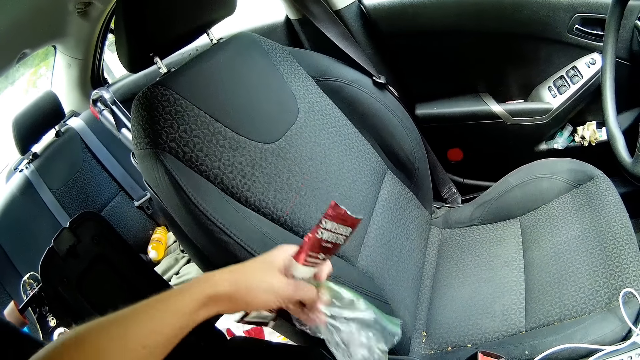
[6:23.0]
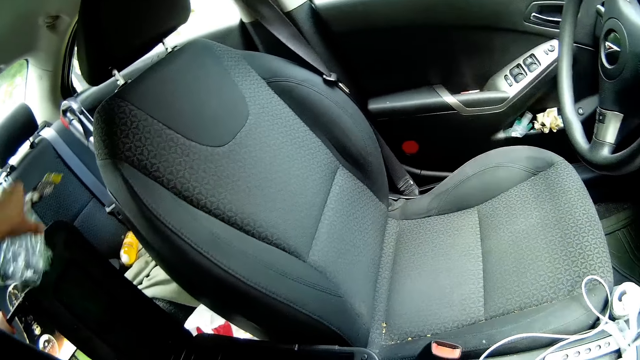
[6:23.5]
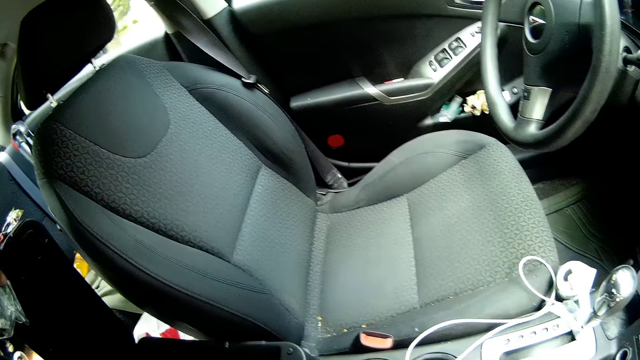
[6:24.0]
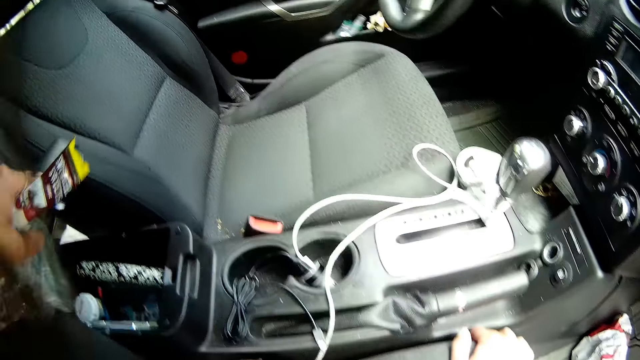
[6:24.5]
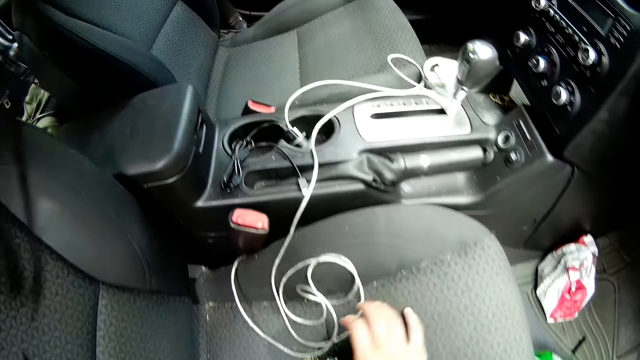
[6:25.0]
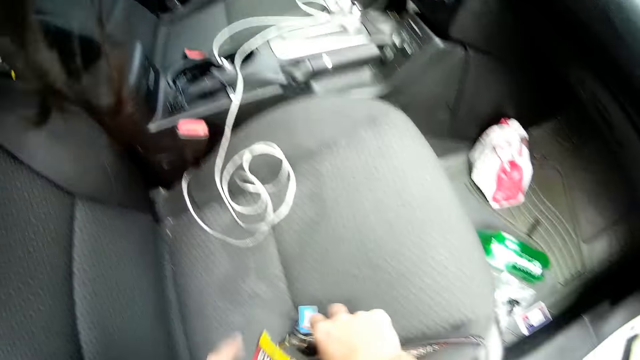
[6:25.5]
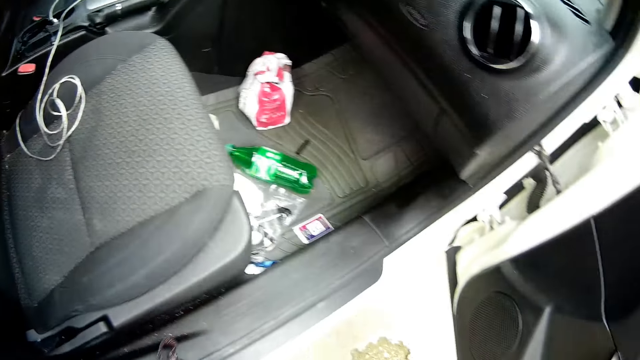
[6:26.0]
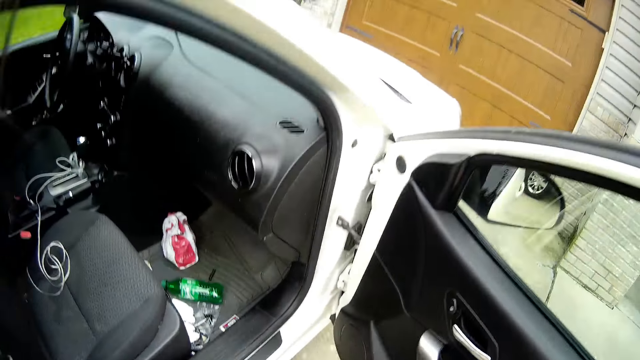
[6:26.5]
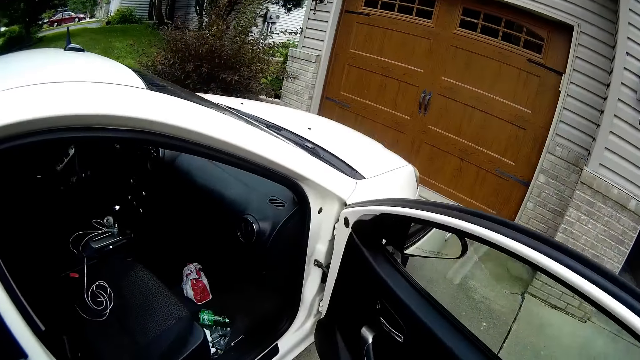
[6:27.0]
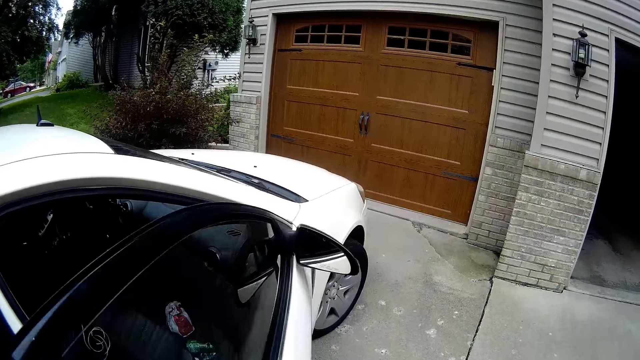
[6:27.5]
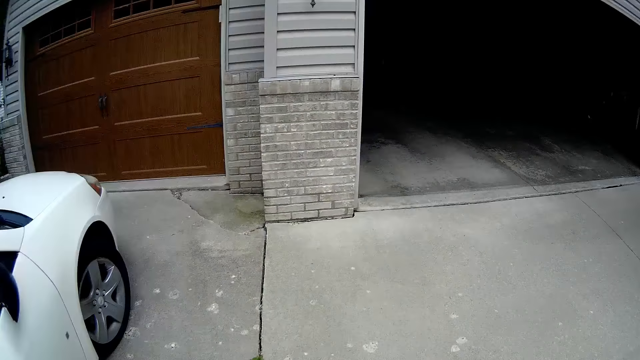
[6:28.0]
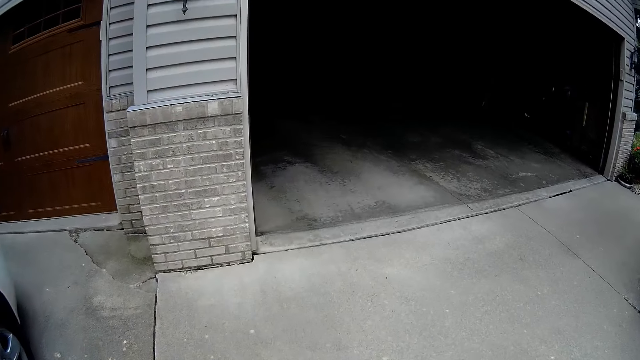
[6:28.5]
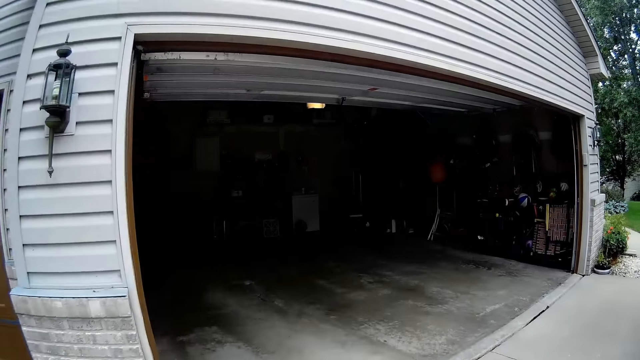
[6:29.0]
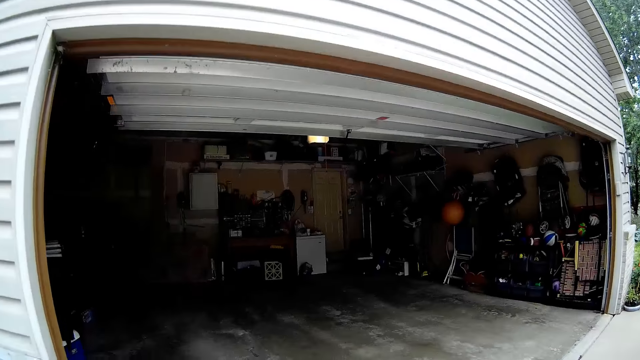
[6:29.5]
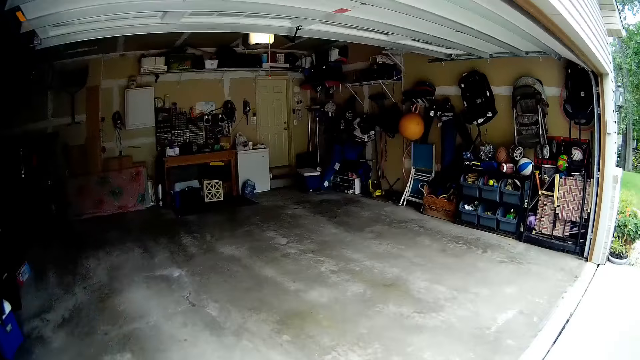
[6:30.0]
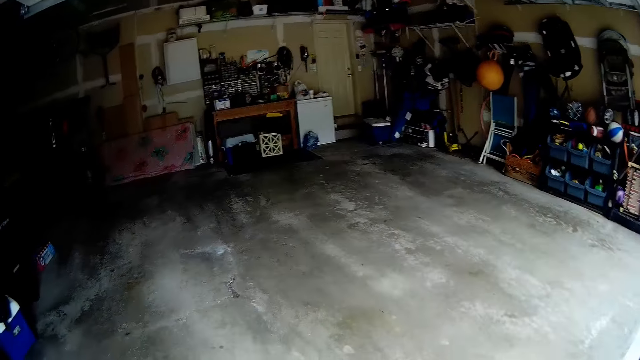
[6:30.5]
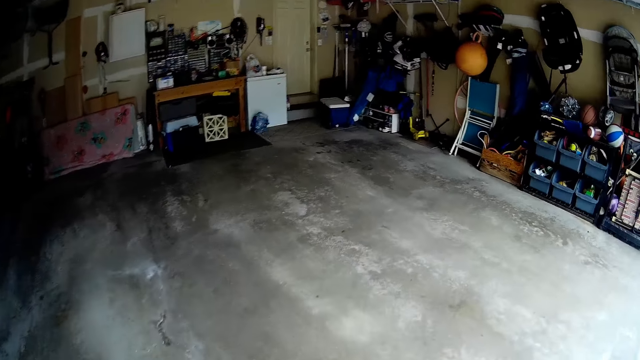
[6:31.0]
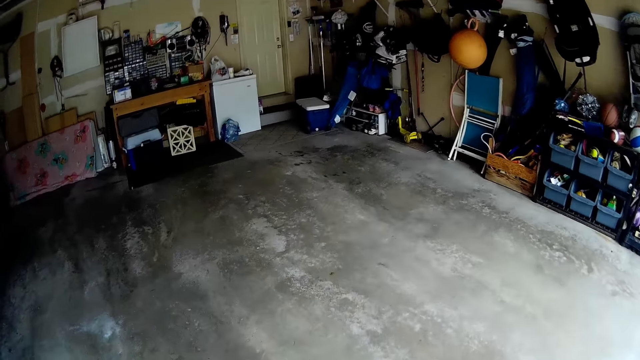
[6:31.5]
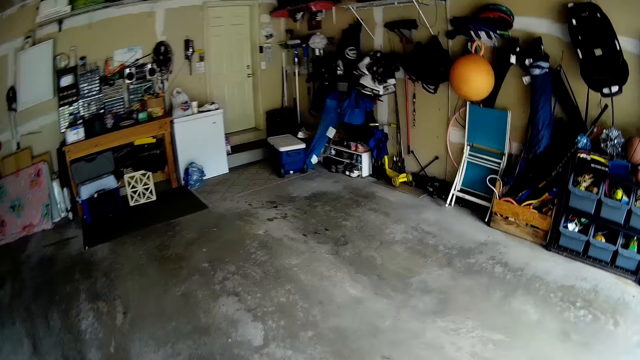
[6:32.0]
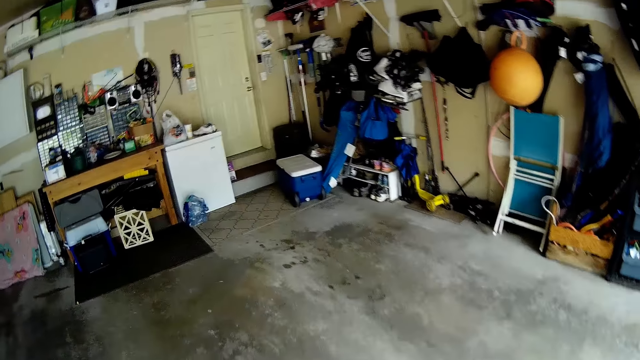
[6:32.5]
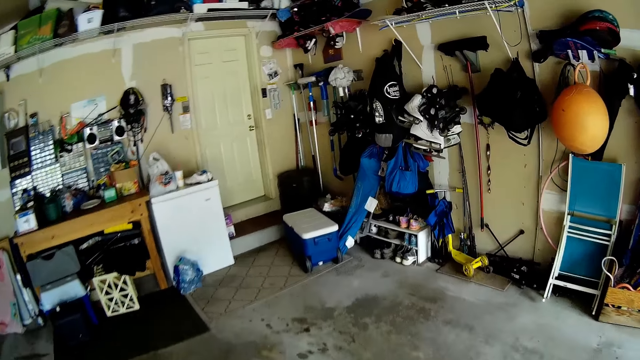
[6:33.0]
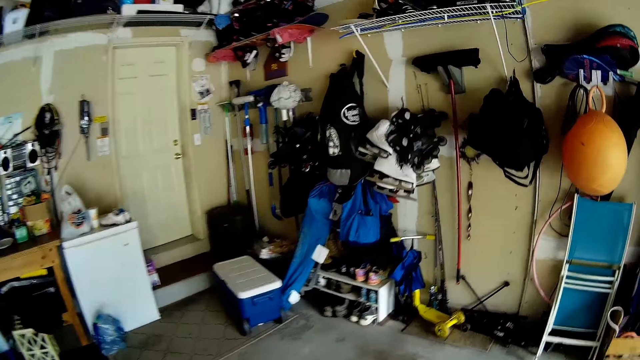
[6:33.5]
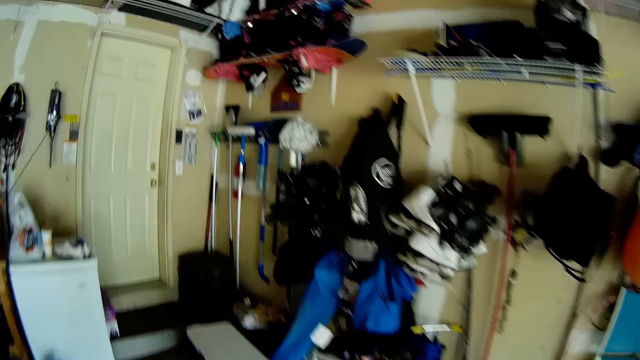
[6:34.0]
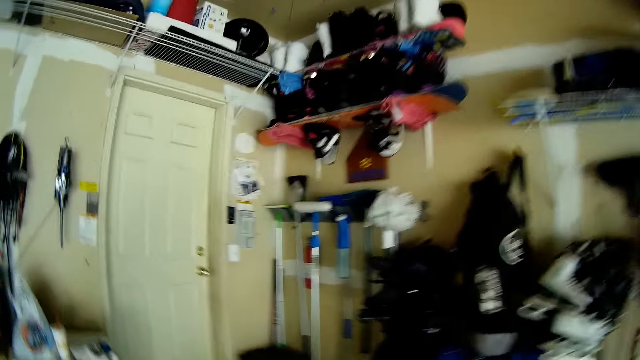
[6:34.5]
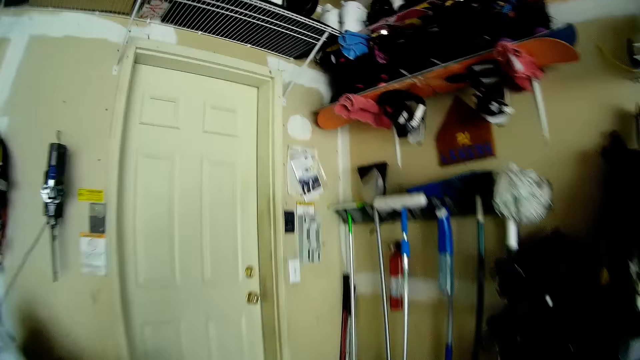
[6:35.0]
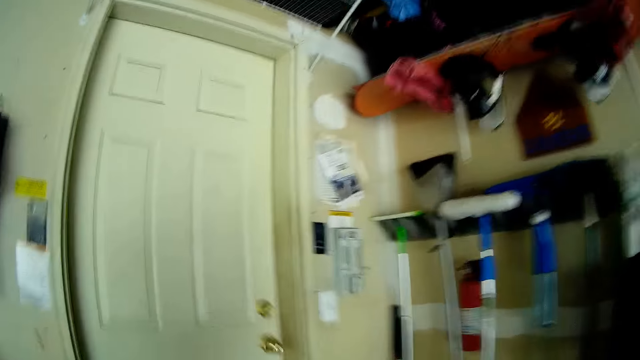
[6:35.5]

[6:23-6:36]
The camera wearer closes the car storage box with her left hand. She picks up a bunch of keys from the car seat with her right hand. She closes the car door with her right hand. She walks into the garage. She walks around.

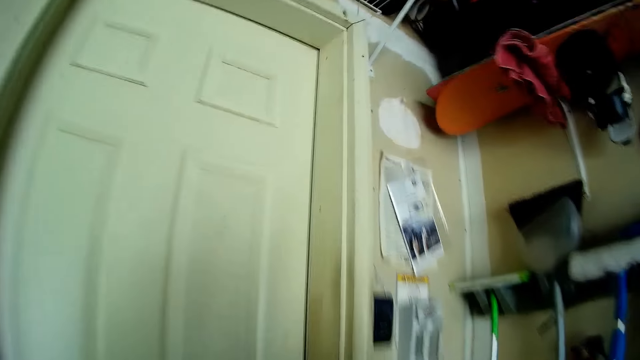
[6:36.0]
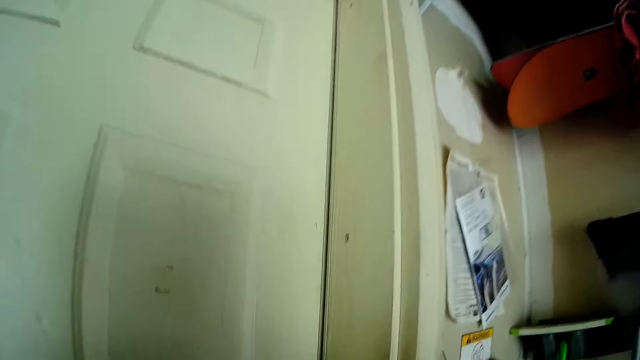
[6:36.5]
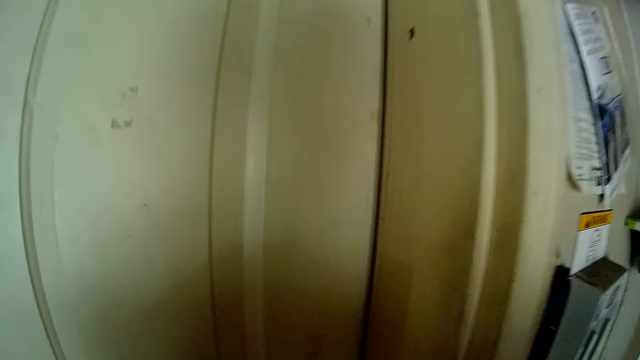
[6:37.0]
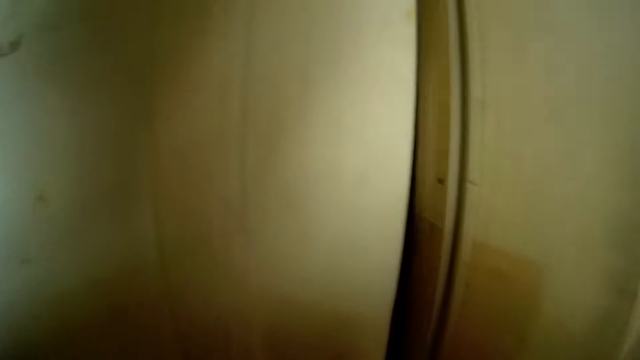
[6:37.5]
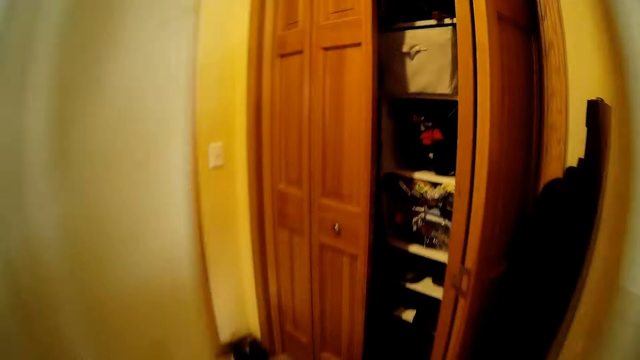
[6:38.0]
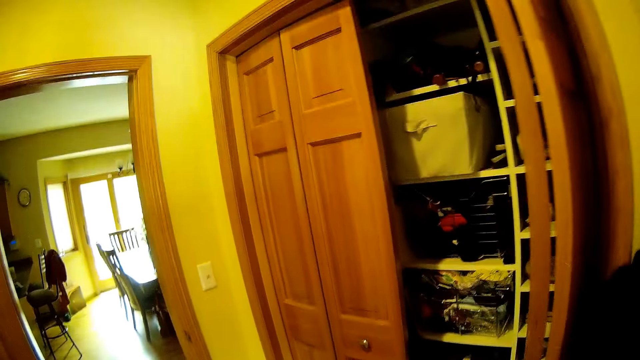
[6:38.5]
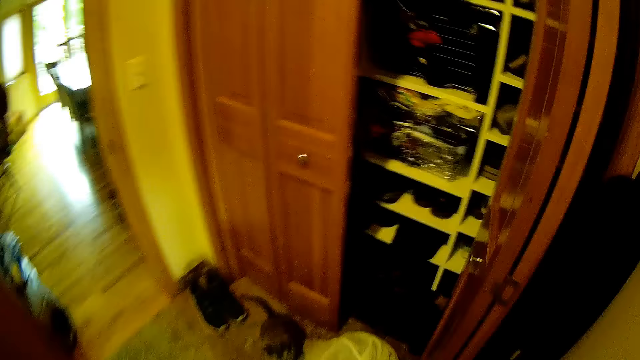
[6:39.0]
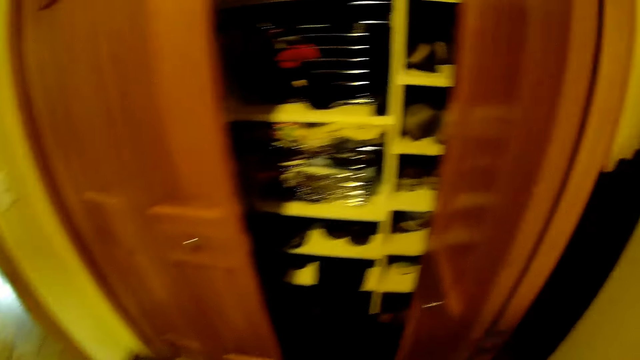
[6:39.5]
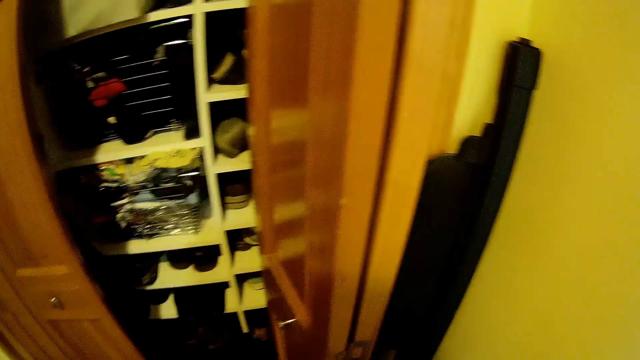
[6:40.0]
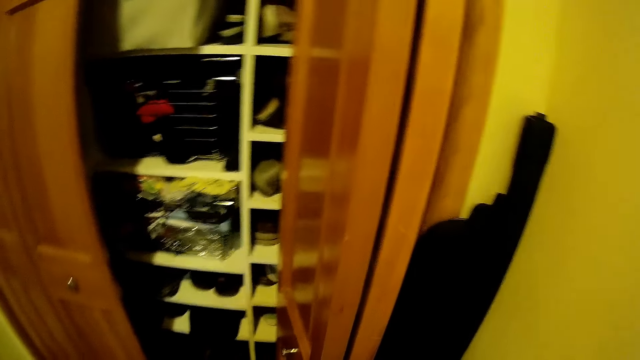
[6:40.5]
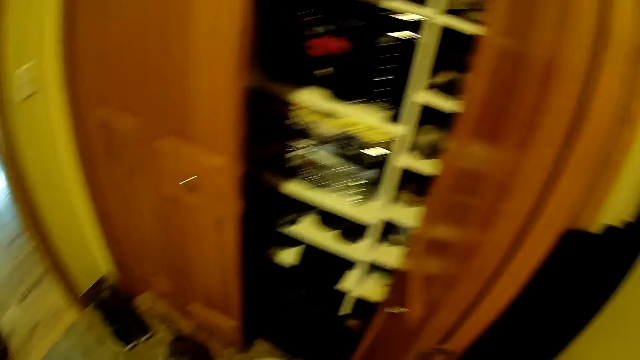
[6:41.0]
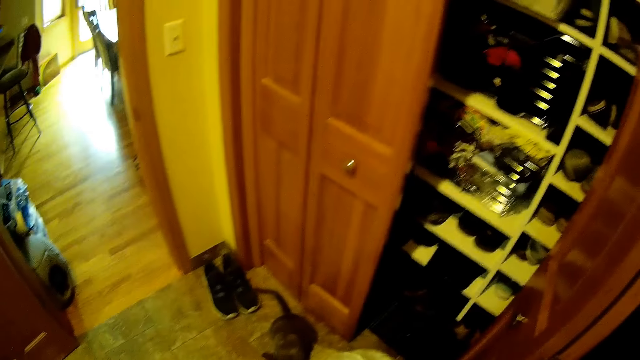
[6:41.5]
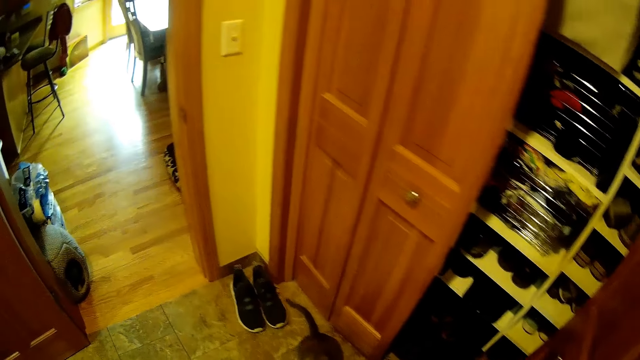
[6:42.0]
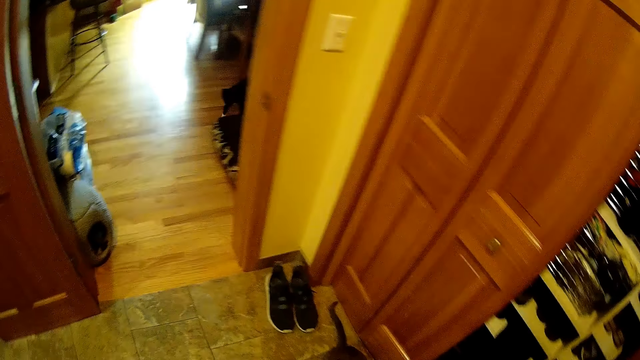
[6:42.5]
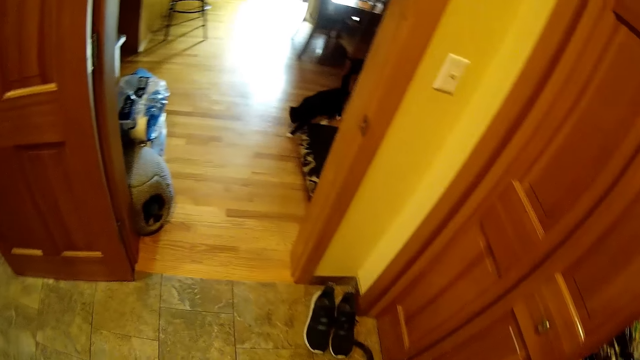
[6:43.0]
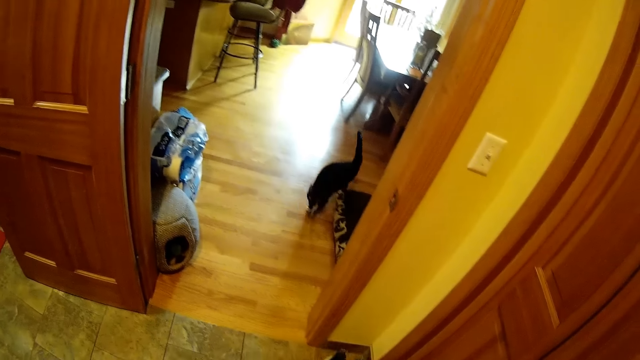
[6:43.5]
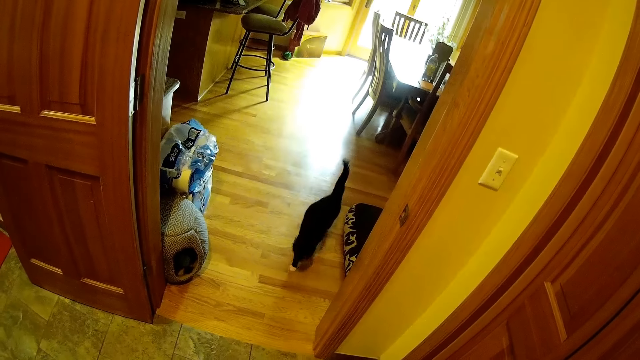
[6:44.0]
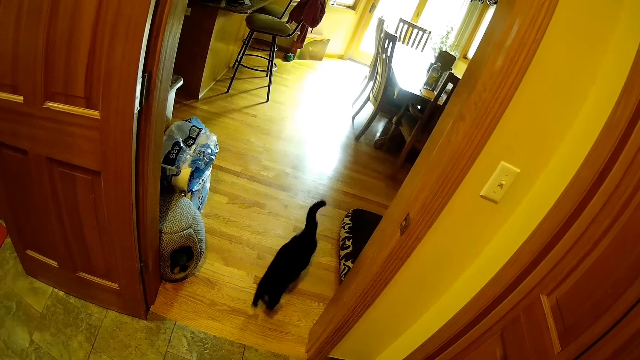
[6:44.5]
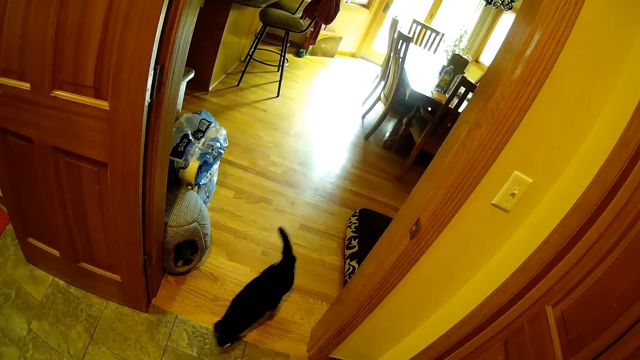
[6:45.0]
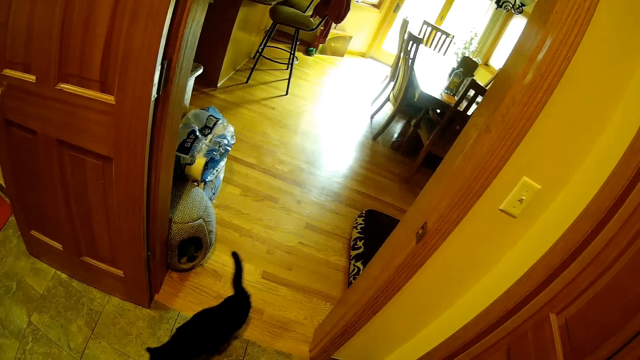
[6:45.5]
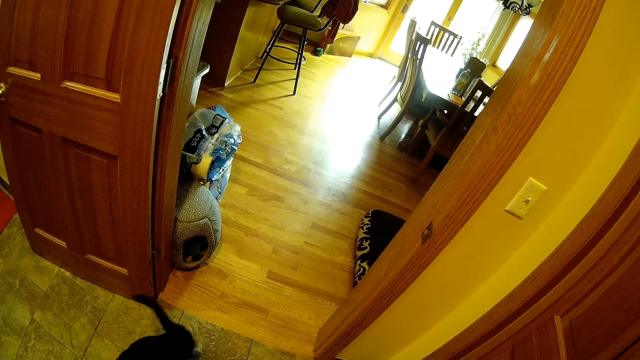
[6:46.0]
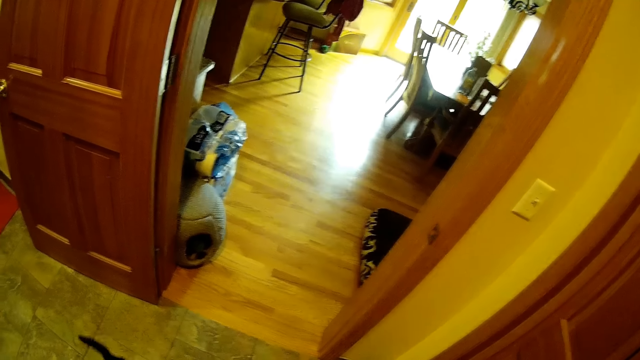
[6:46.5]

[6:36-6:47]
The camera wearer walks around. She opens the door with her right hand. She walks around. She walks around again.
